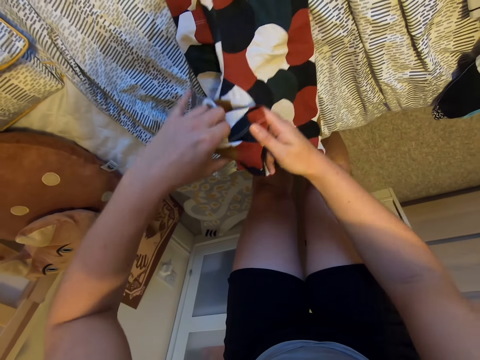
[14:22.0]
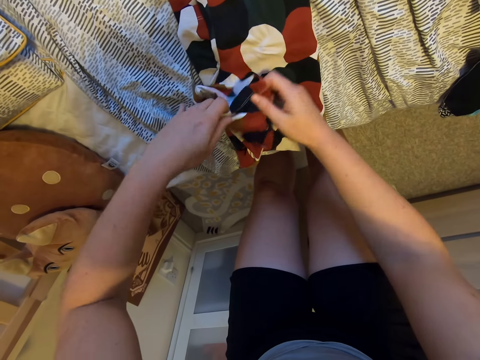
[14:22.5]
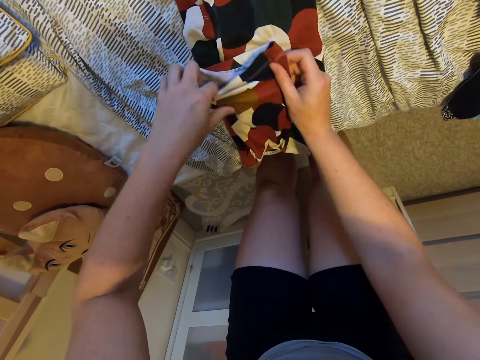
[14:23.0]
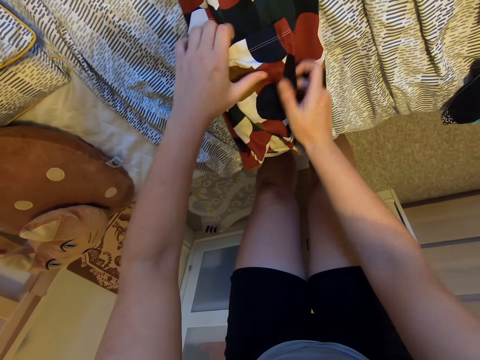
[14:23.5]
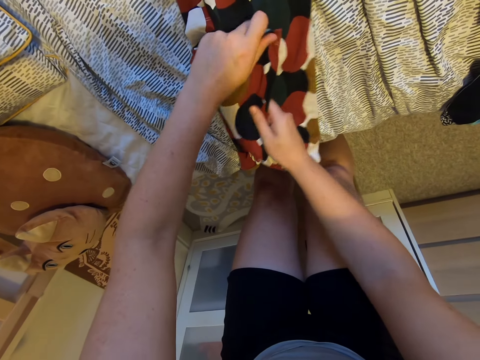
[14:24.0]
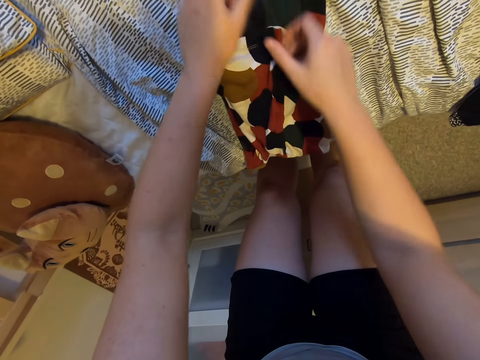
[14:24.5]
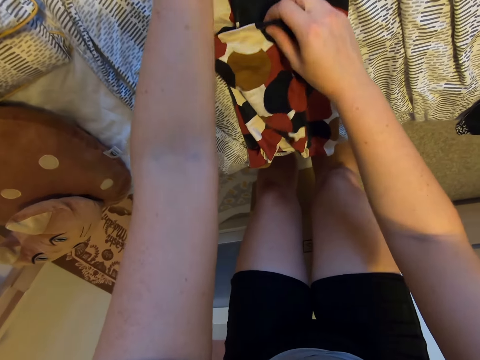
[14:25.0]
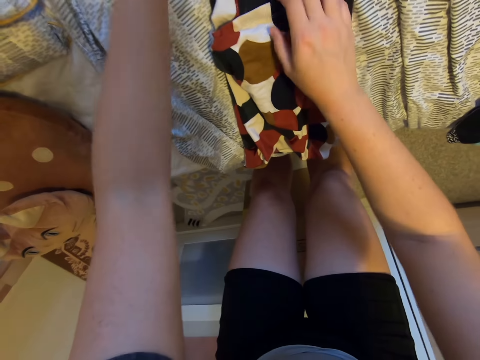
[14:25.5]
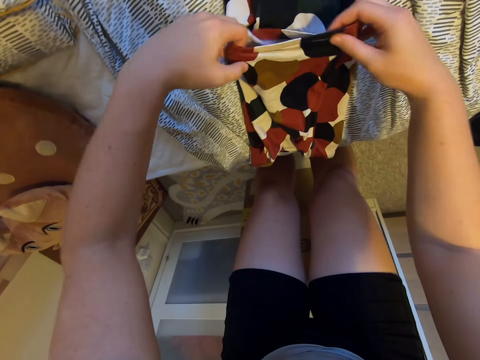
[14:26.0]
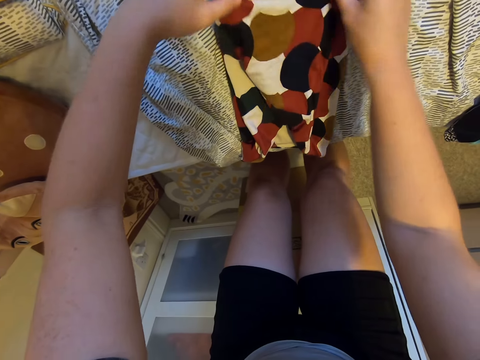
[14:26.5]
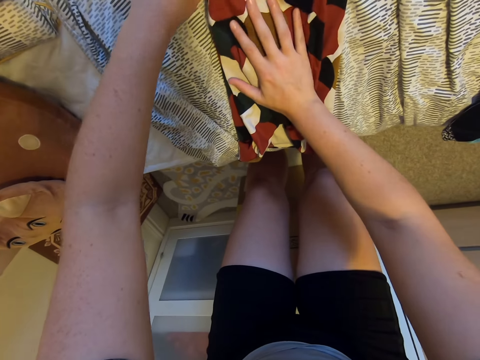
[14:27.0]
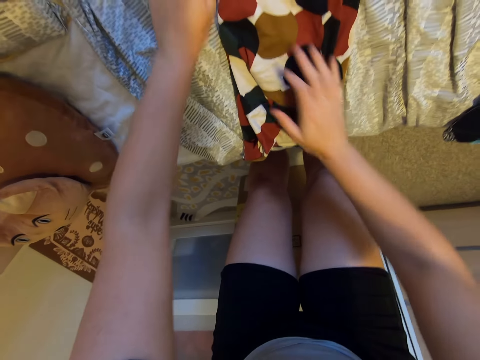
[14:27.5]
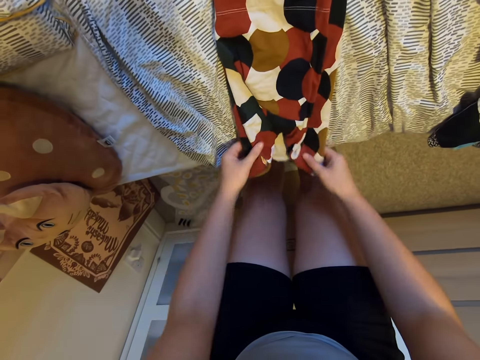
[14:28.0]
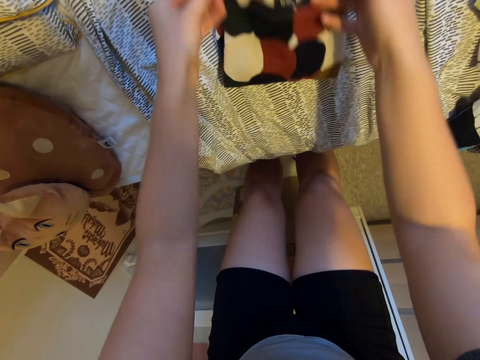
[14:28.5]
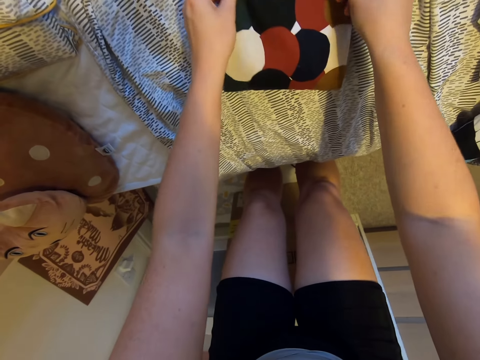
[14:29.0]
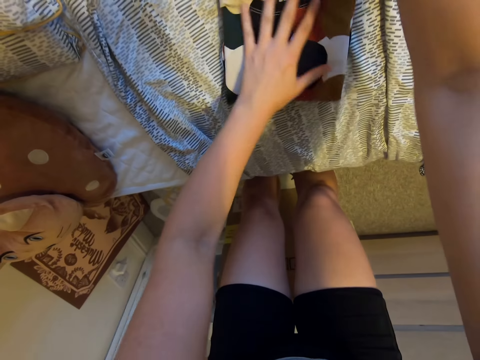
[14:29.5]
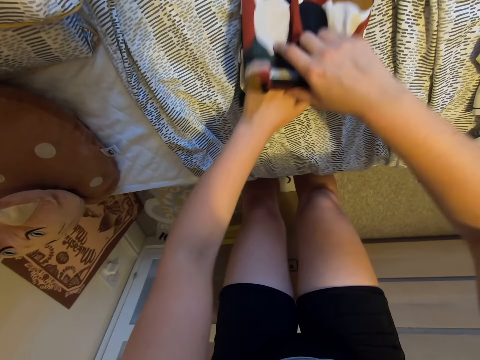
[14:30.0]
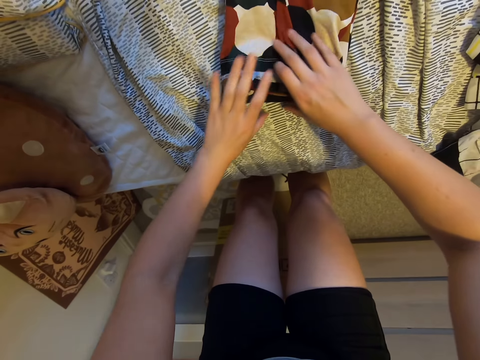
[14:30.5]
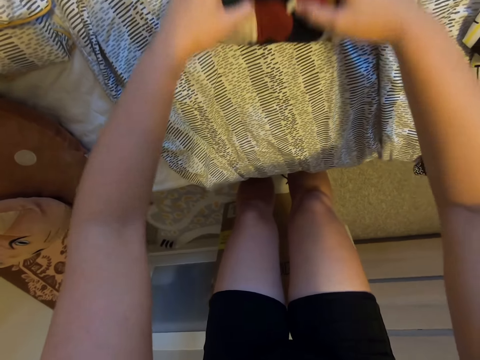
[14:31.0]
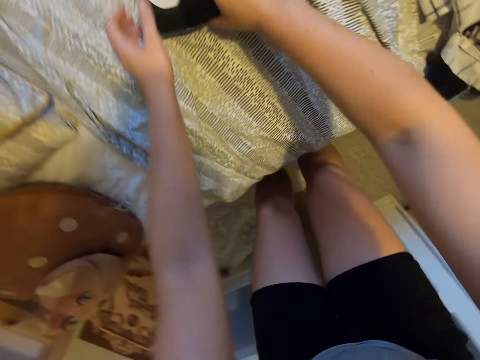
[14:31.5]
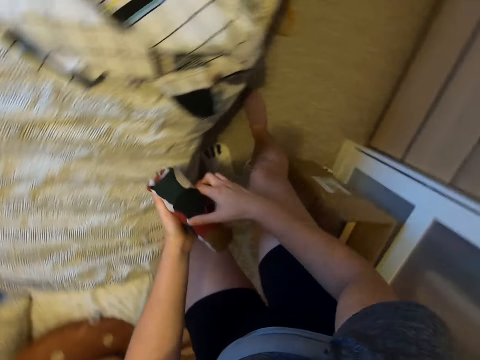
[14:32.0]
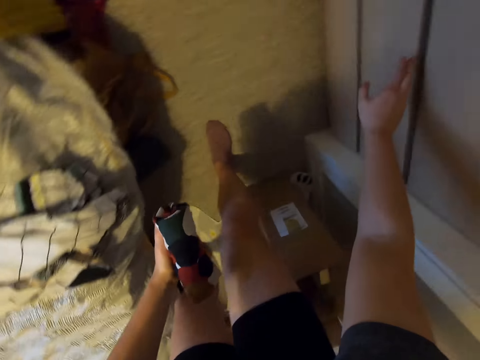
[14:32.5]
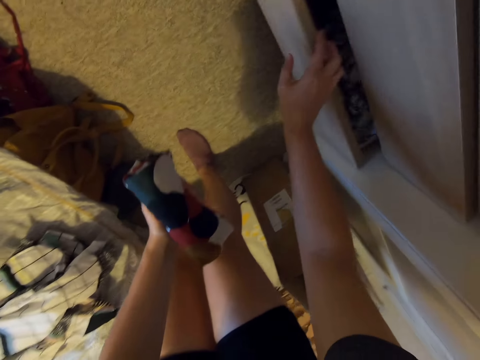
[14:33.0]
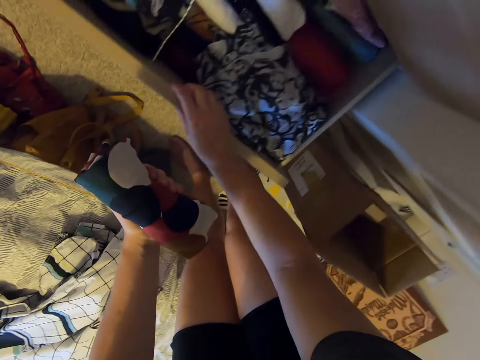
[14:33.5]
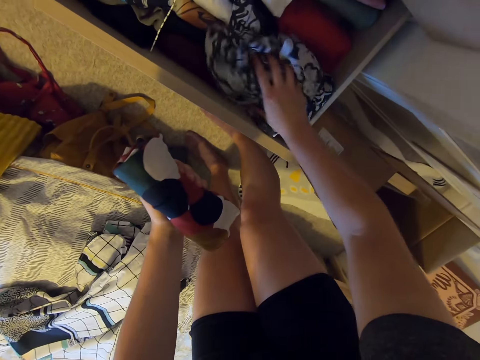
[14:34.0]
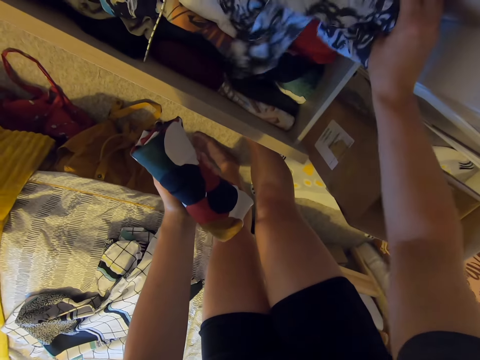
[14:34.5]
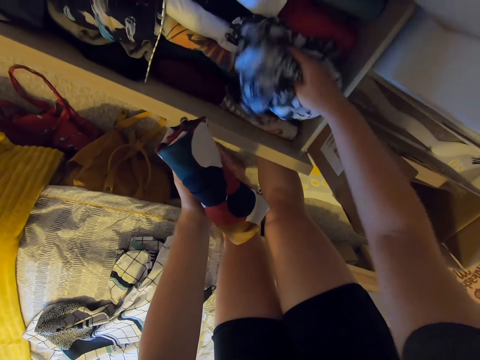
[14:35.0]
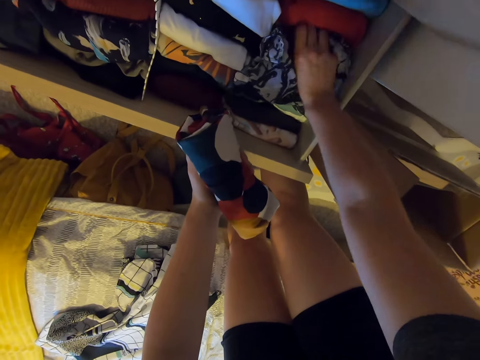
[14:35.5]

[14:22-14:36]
The camera wearer picks up a blouse on the bed. They turn around, open a drawer, and move clothes in the drawer.

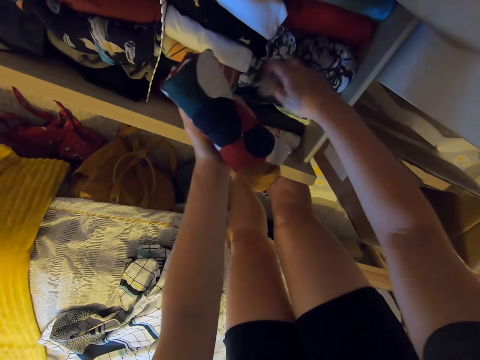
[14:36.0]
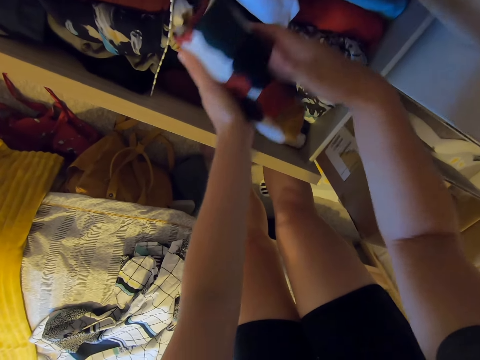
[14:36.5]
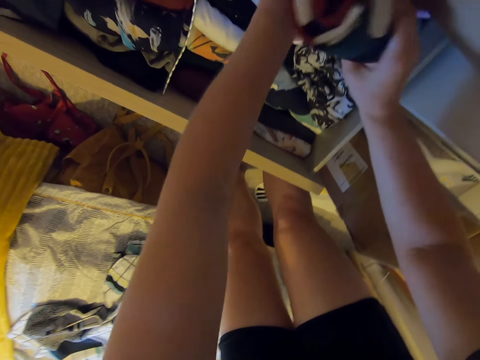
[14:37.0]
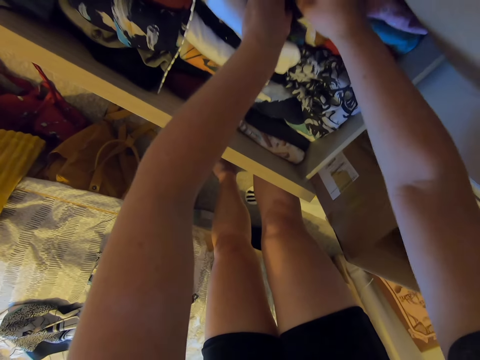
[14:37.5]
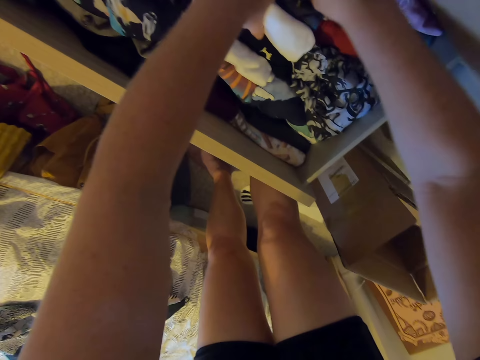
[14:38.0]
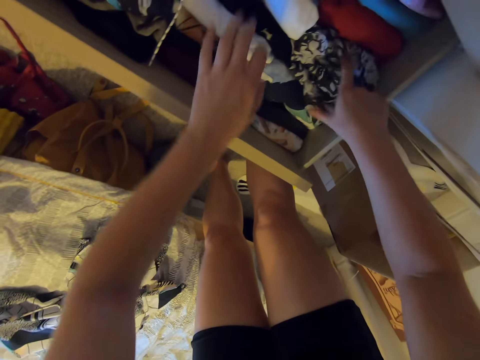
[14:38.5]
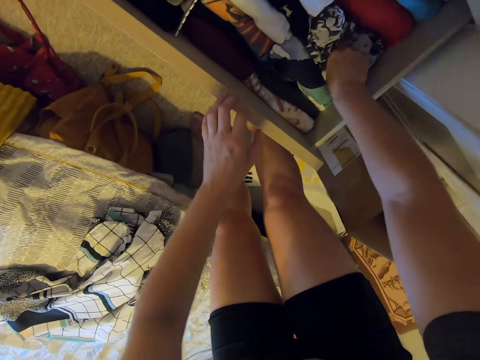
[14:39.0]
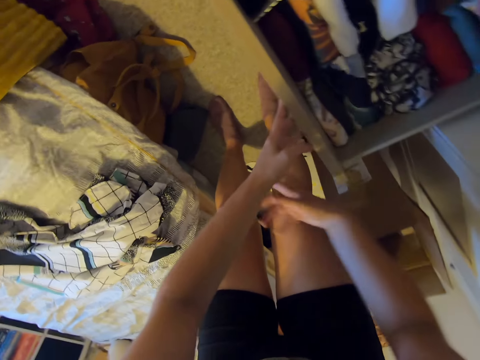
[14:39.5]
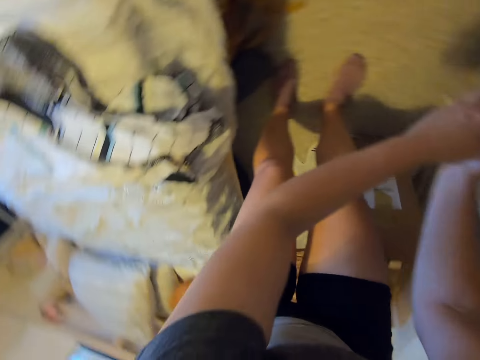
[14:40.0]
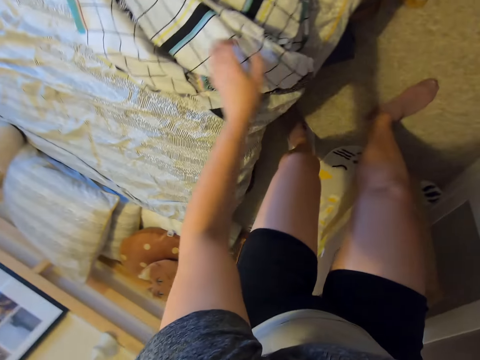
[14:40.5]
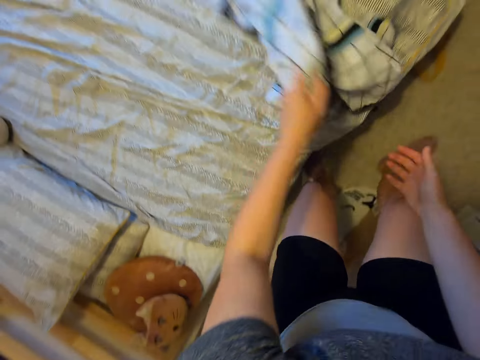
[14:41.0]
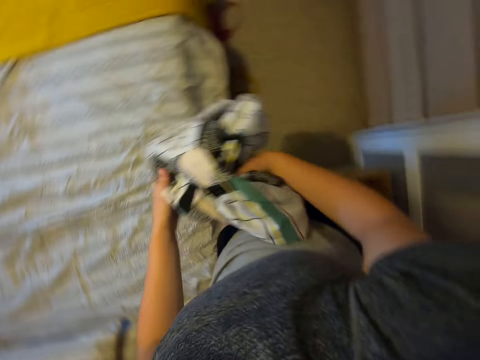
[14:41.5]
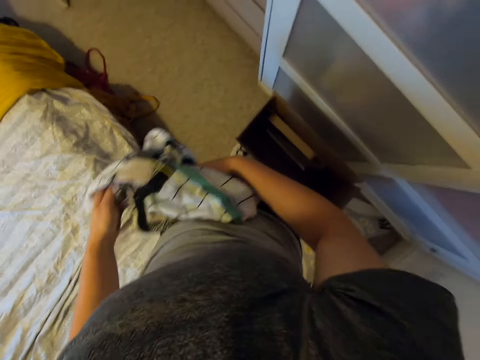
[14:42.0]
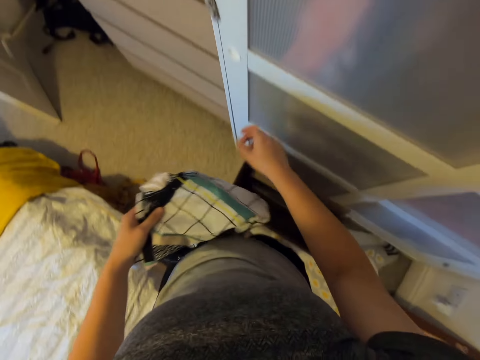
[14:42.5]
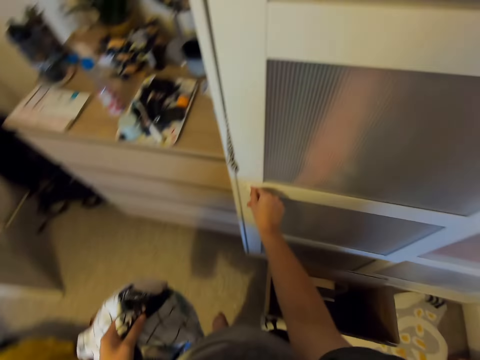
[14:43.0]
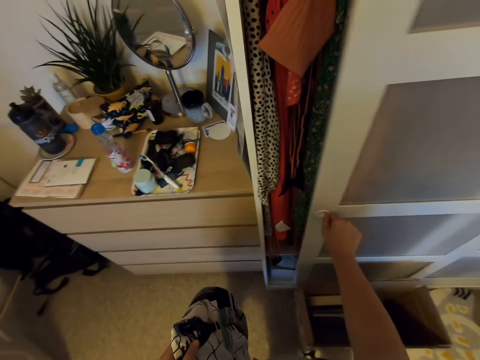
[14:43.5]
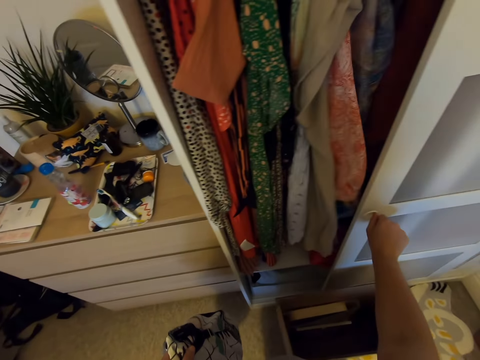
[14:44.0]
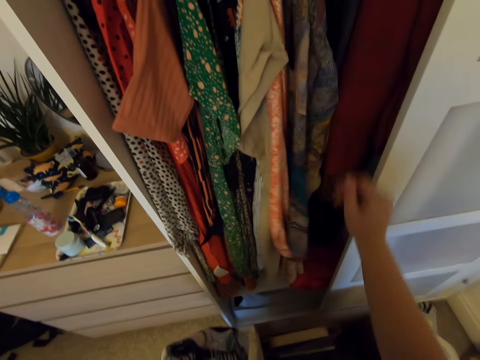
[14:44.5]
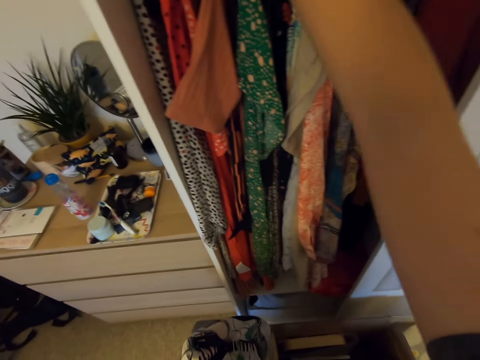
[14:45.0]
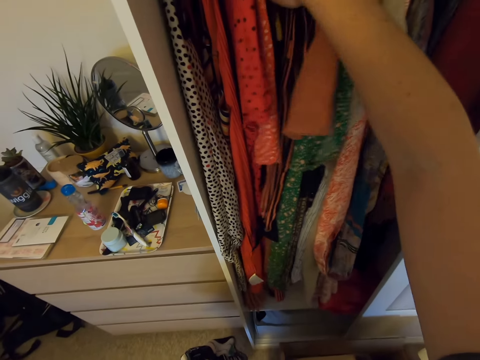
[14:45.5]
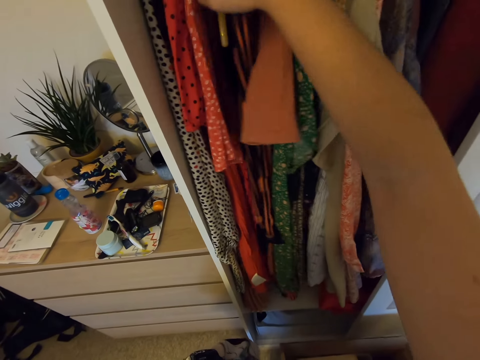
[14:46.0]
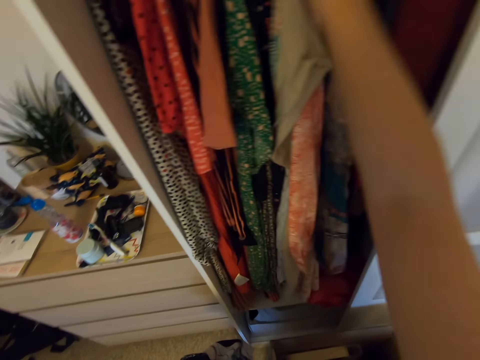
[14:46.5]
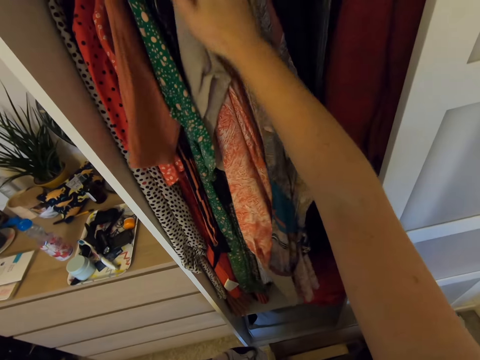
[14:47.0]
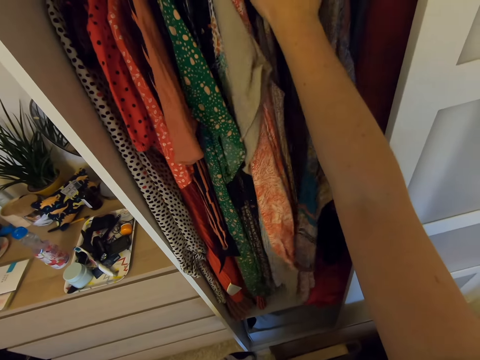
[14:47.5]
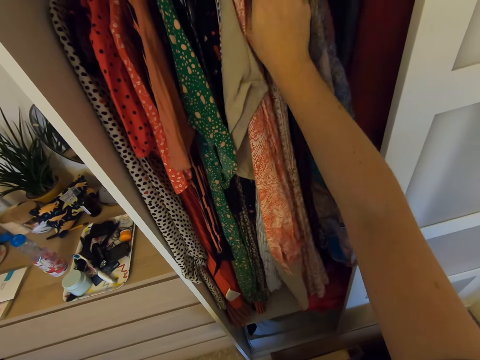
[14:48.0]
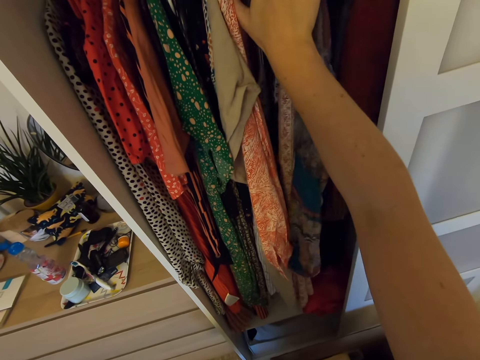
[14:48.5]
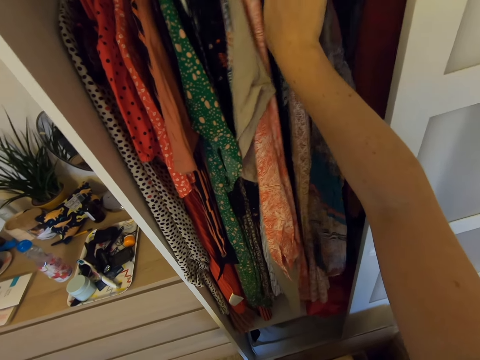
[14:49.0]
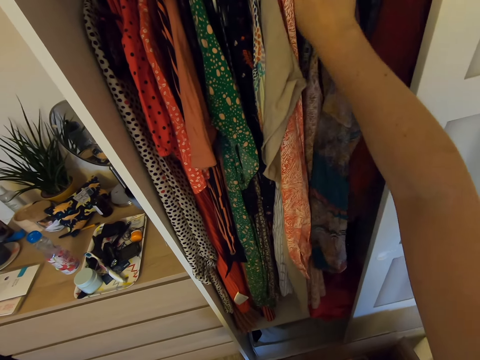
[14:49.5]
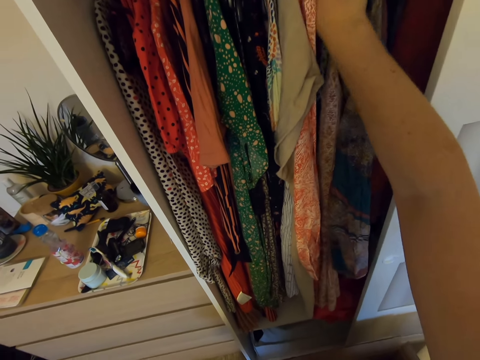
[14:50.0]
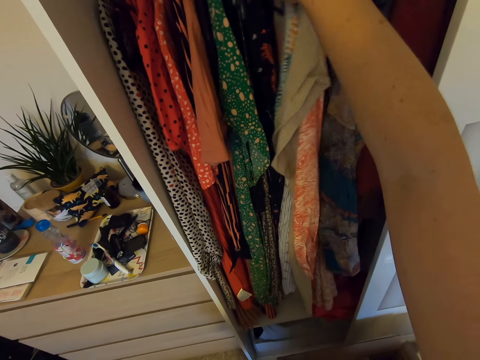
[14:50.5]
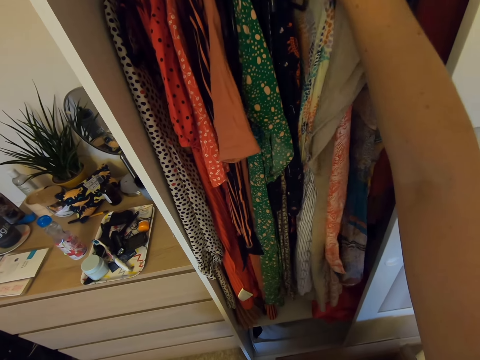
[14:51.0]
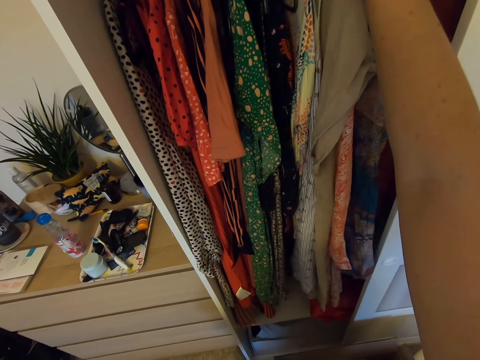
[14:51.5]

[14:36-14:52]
The camera wearer picks up the blouse with the other hand. They move clothes in the drawer, put the blouse in the drawer, move clothes in the drawer, and close the drawer. They move around, pick up a cloth or dress on the bed, and move around. They open a wardrobe or closet and move clothes in the wardrobe. They look for a hanger between the clothes.
